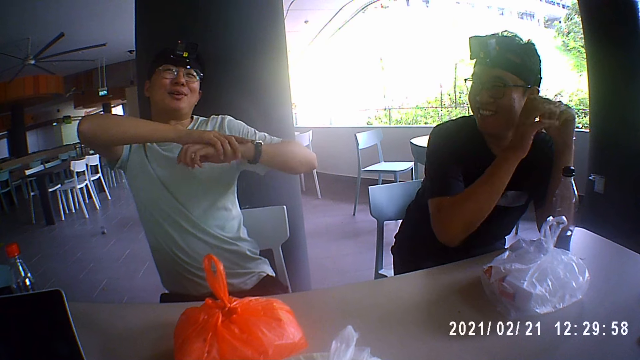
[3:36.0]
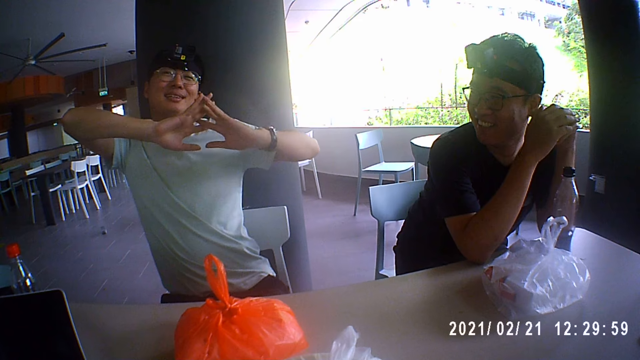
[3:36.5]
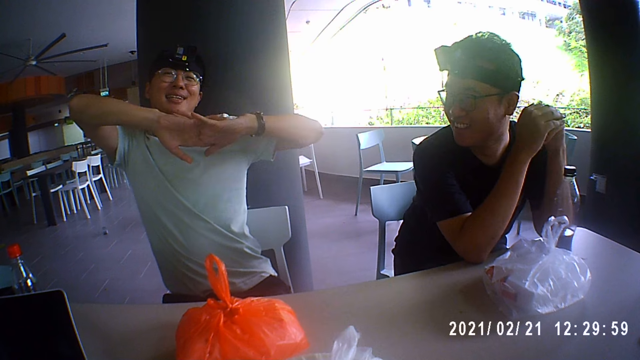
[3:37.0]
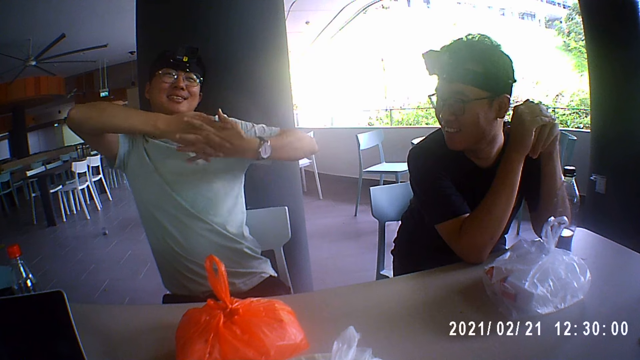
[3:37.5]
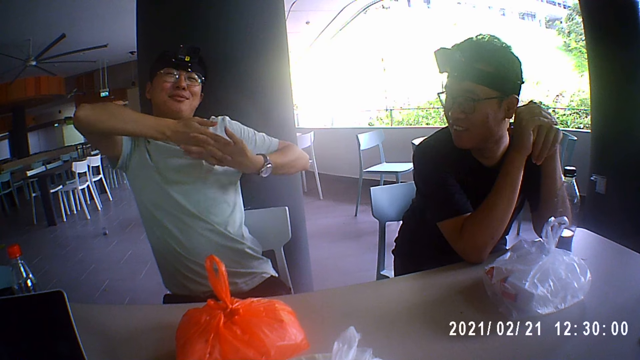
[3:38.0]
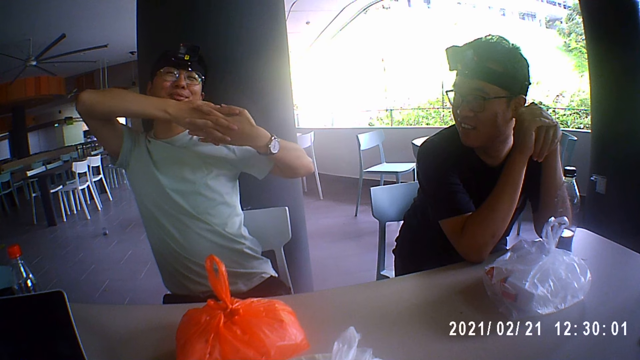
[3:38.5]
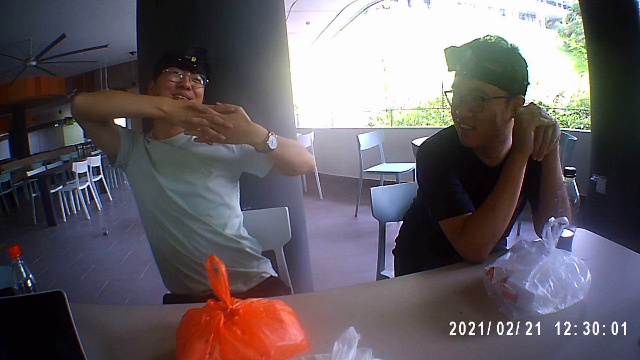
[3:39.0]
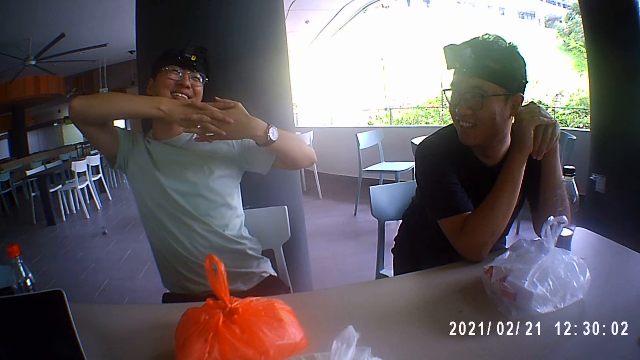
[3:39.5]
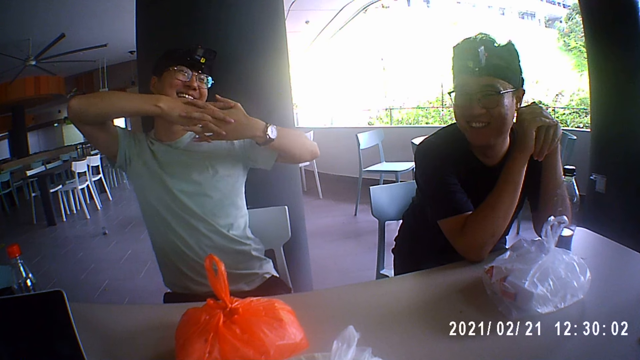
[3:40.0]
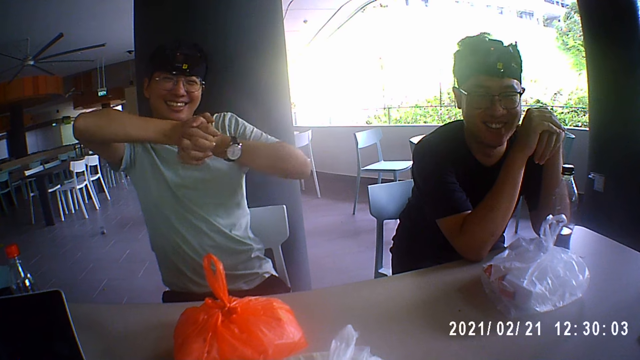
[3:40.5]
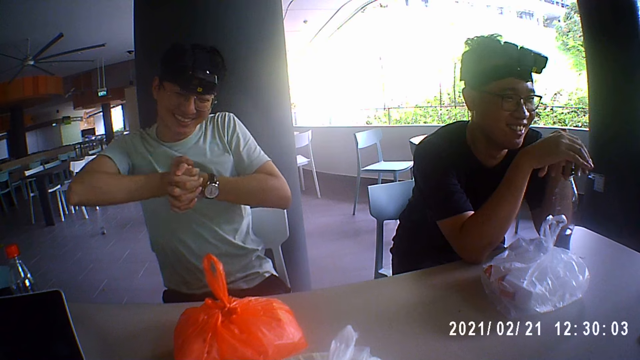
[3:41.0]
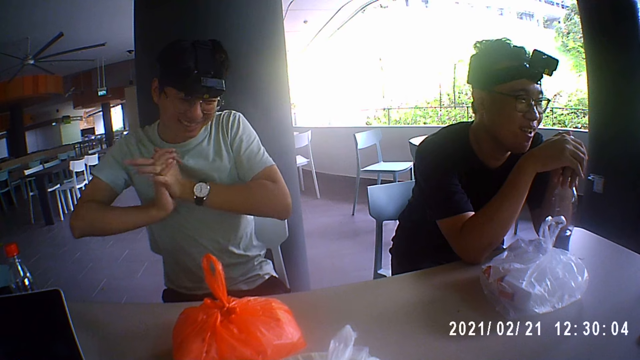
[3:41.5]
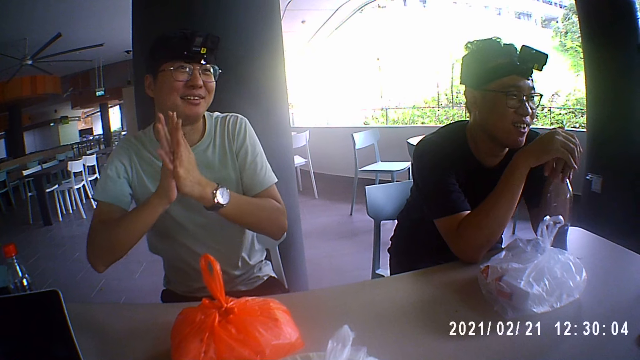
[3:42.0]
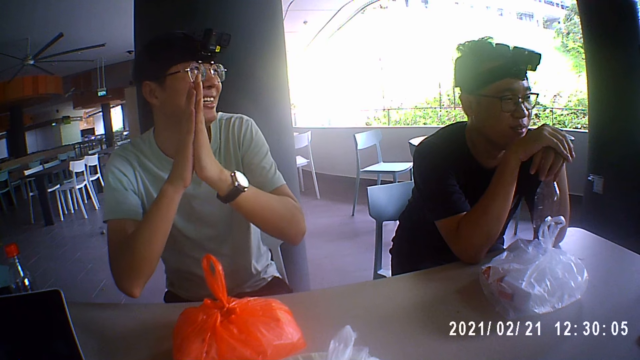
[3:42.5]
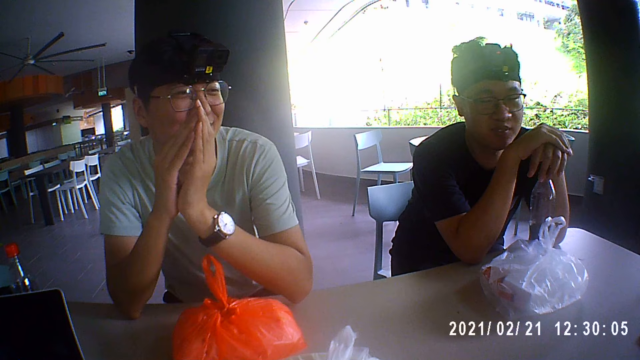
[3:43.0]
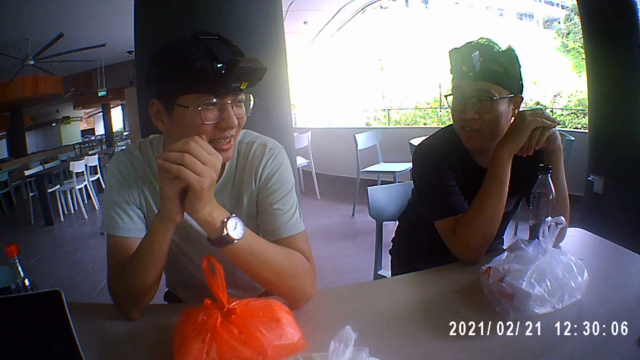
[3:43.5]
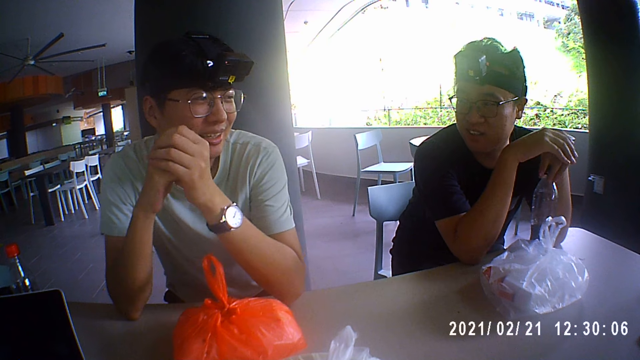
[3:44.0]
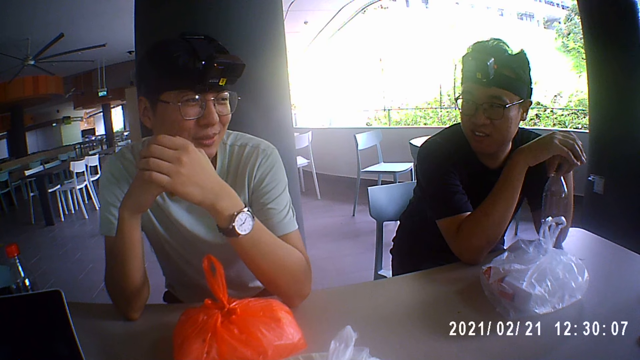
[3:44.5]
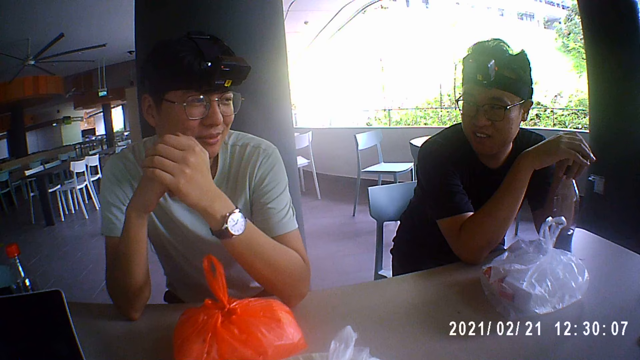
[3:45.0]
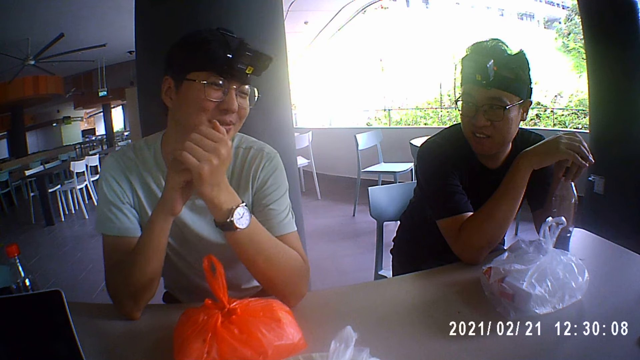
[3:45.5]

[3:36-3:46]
A person puts his hand on the table. The person talks to another person, a third person and the camera wearer.

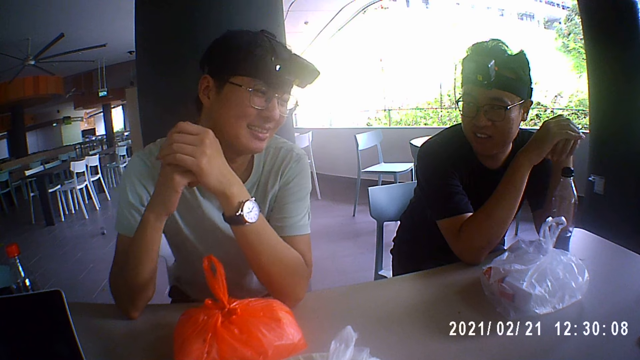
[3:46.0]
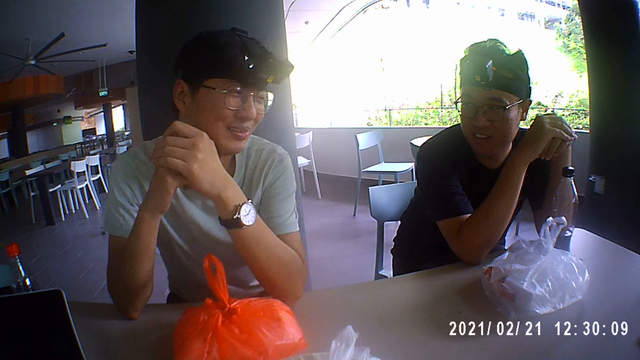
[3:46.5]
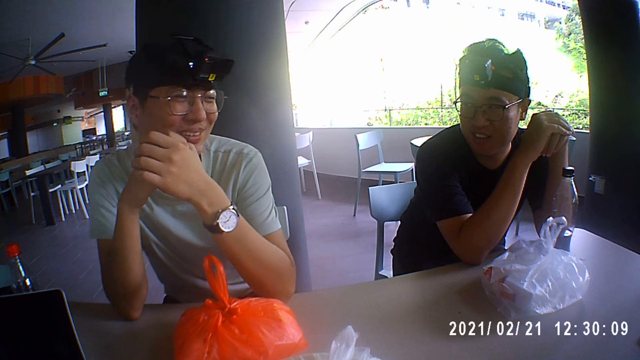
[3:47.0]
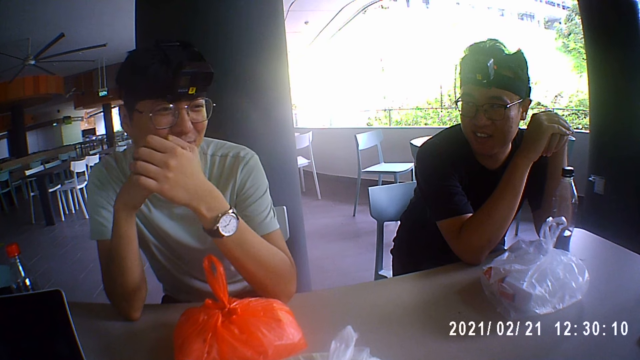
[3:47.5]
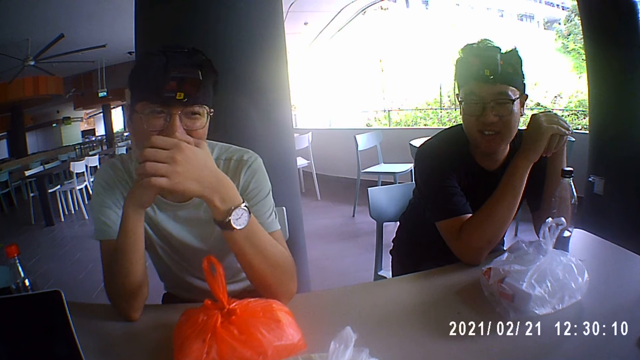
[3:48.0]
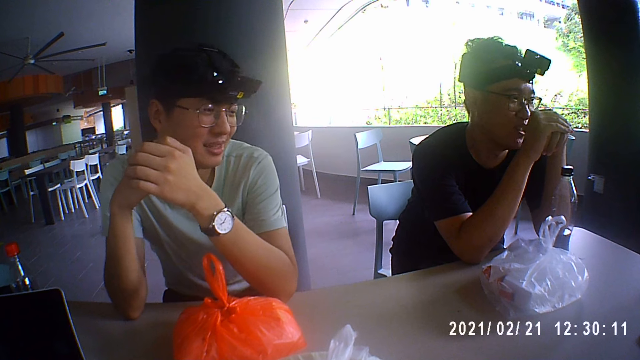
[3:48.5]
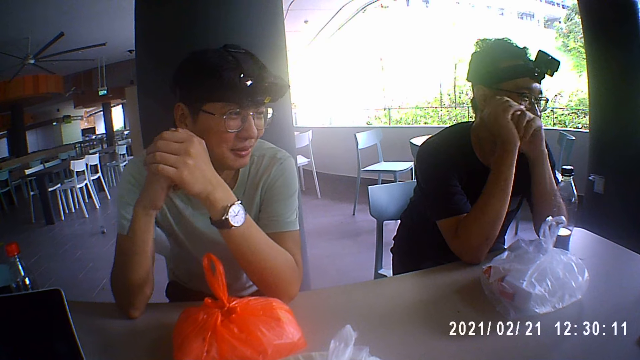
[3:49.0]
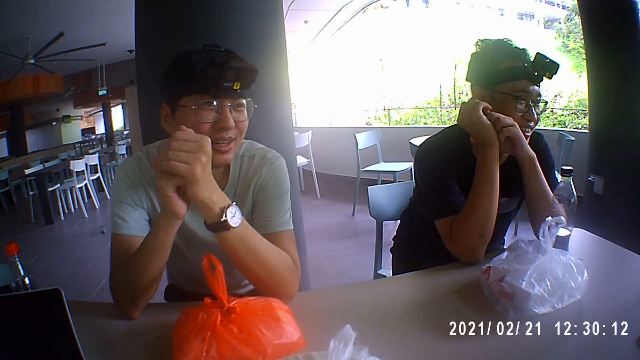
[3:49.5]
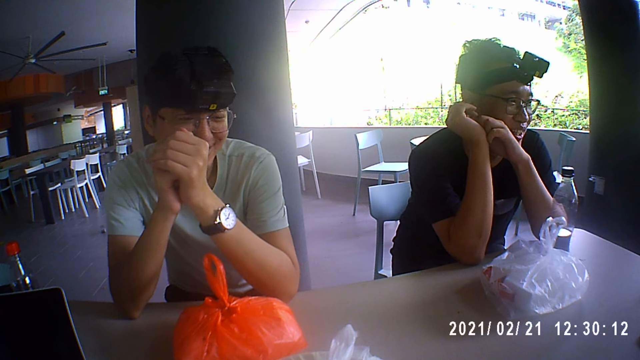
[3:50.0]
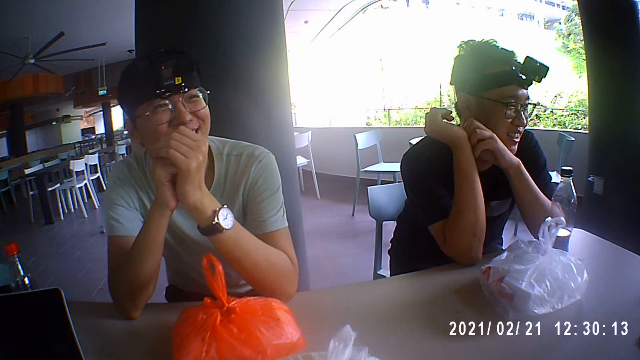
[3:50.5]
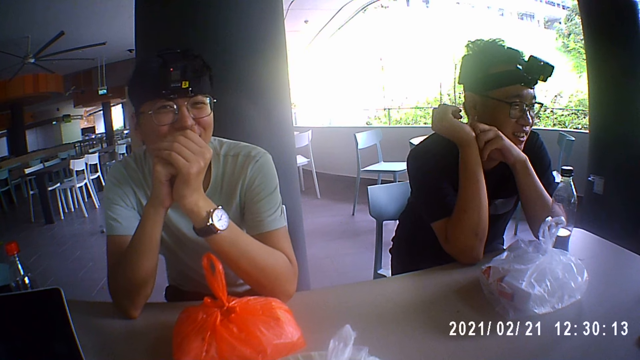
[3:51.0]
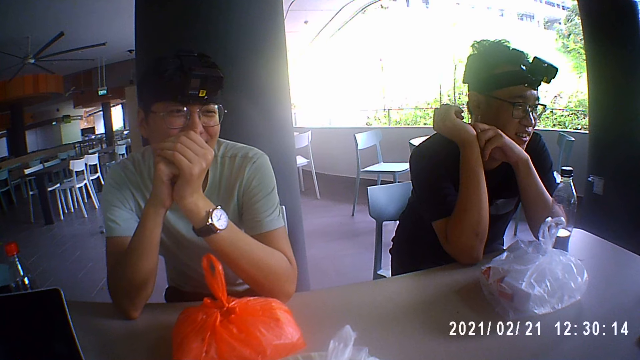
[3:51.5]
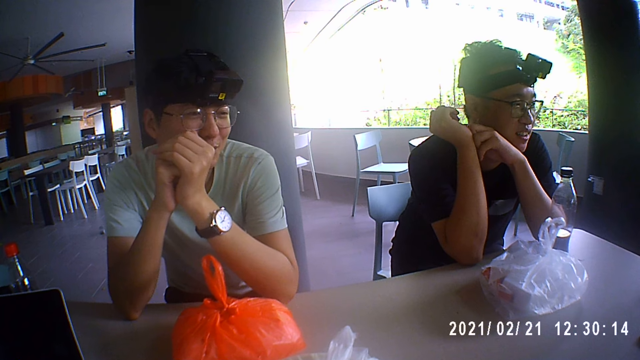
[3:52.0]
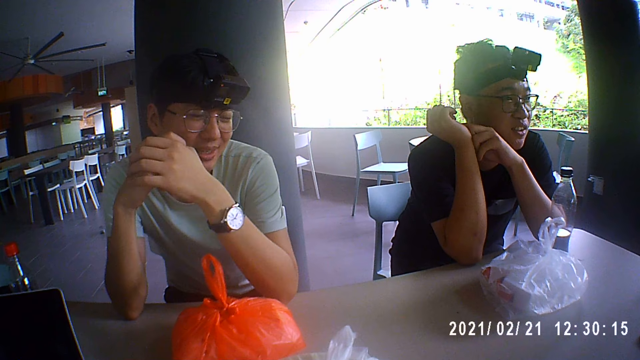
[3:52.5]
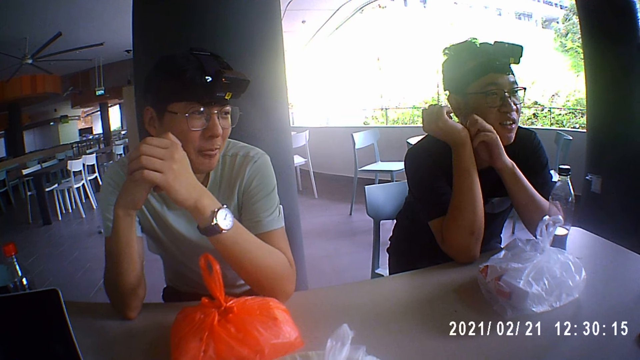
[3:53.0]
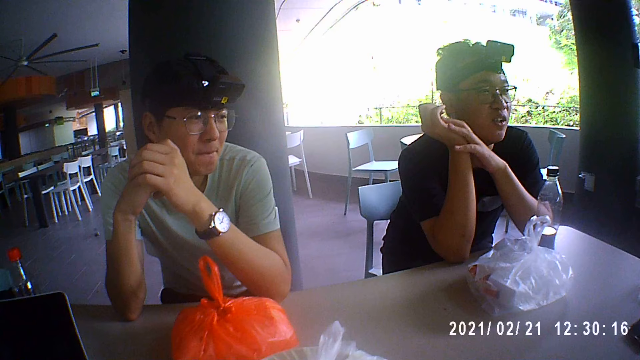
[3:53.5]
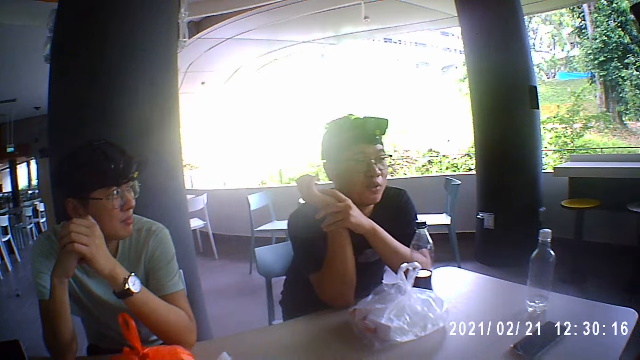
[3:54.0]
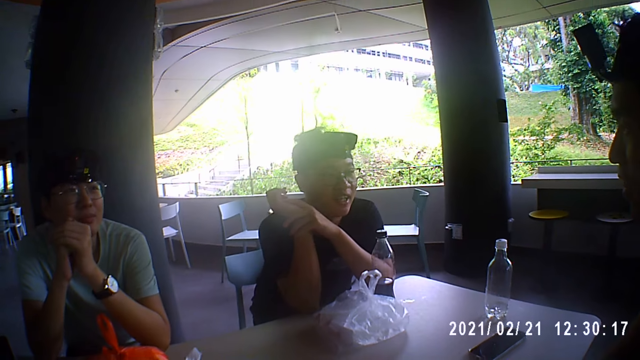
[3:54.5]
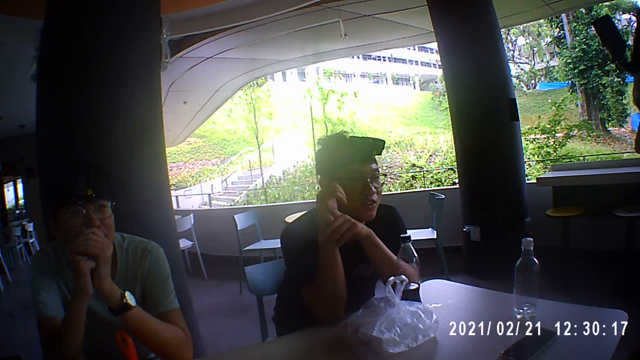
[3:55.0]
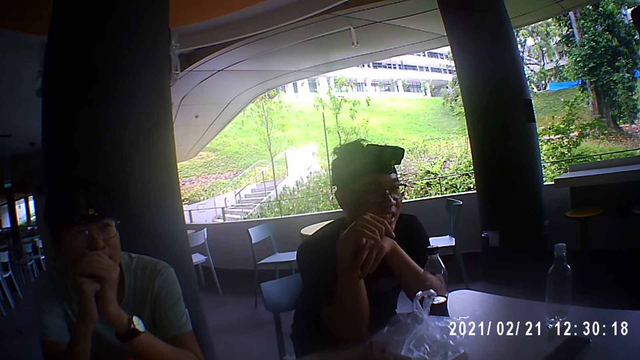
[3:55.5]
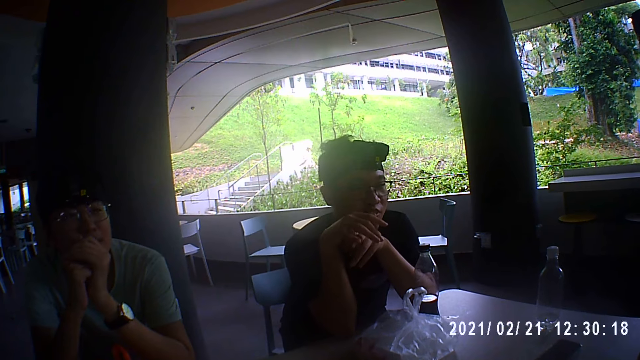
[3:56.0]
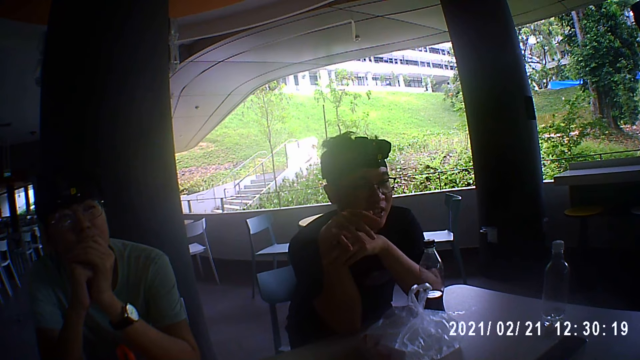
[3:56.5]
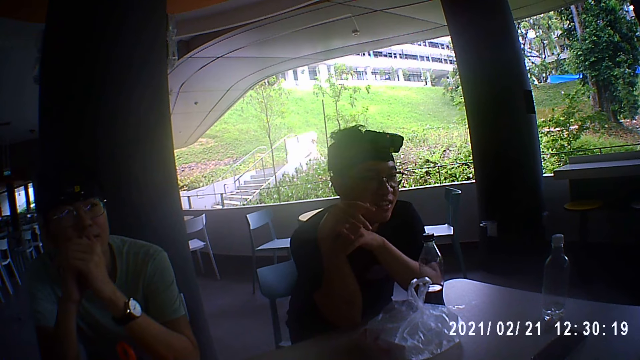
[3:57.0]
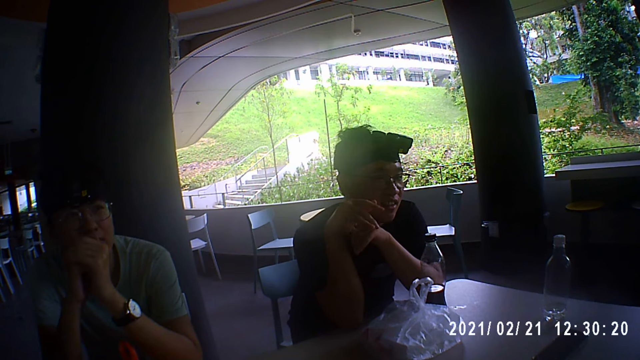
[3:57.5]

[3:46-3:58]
A person moves his hands. The person talks to another person, a third person and the camera wearer.
